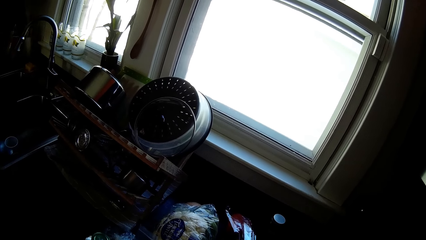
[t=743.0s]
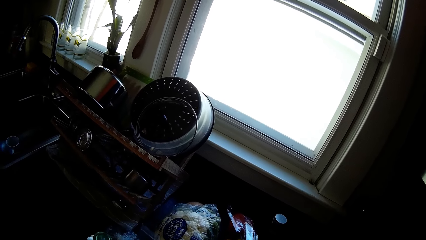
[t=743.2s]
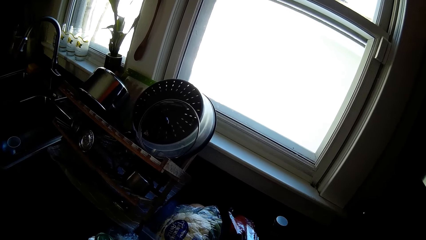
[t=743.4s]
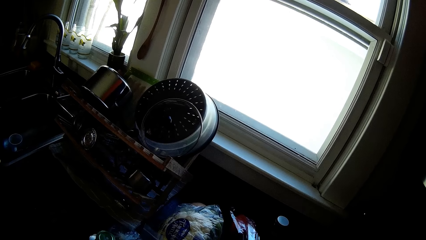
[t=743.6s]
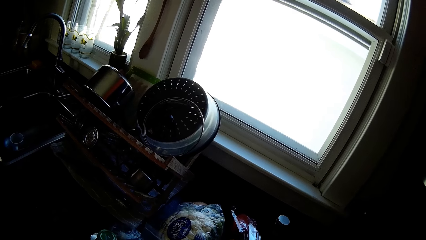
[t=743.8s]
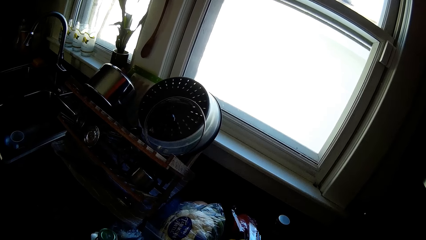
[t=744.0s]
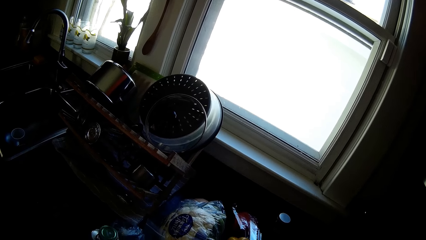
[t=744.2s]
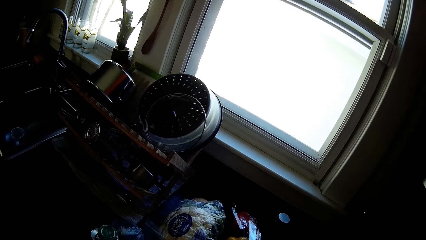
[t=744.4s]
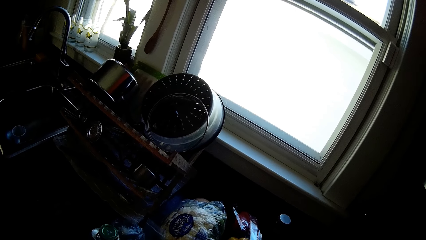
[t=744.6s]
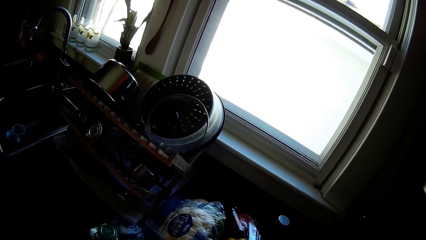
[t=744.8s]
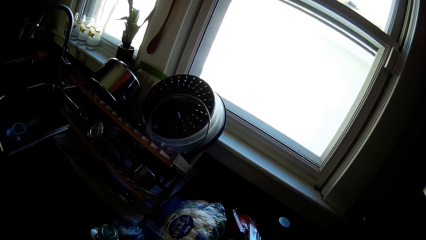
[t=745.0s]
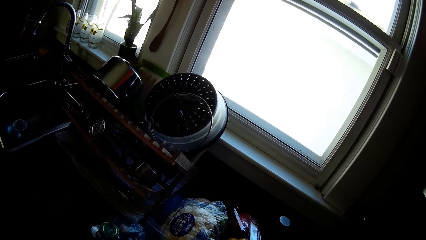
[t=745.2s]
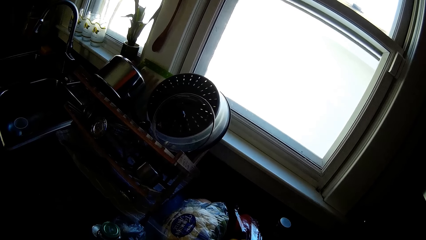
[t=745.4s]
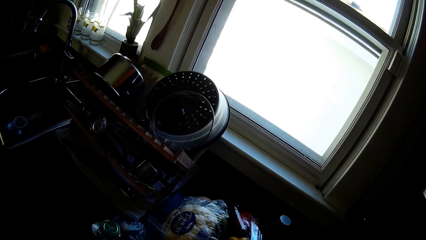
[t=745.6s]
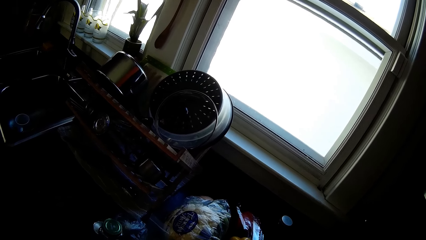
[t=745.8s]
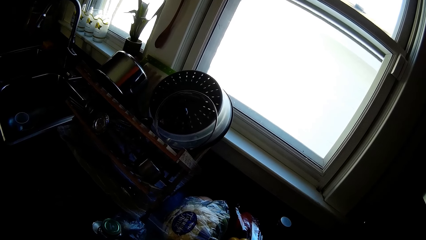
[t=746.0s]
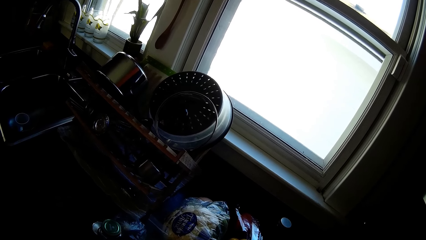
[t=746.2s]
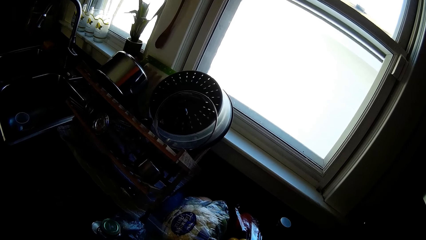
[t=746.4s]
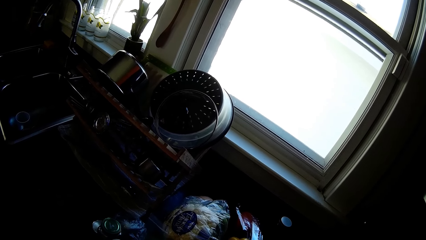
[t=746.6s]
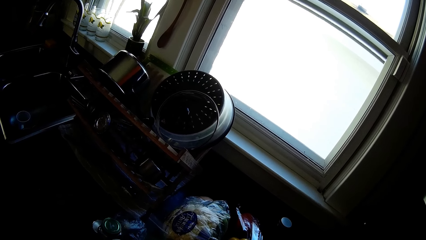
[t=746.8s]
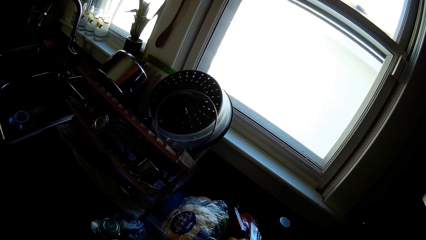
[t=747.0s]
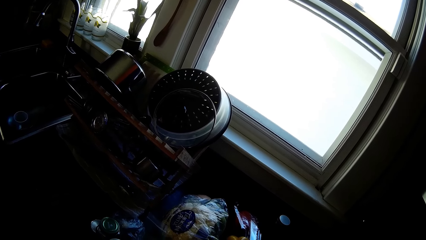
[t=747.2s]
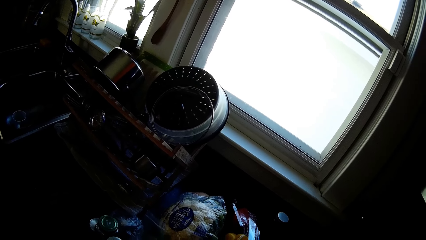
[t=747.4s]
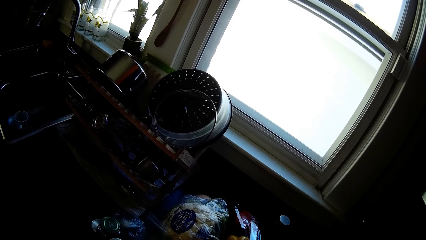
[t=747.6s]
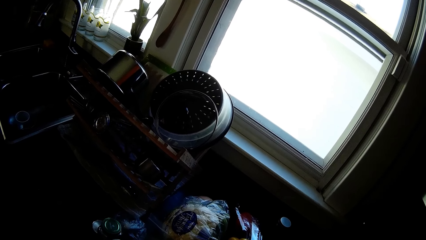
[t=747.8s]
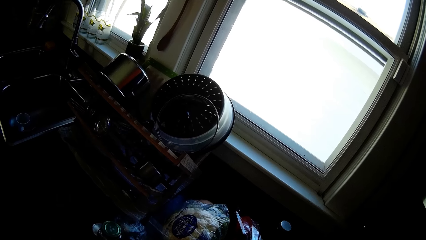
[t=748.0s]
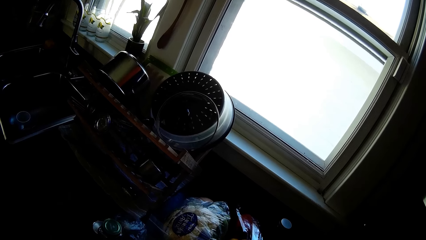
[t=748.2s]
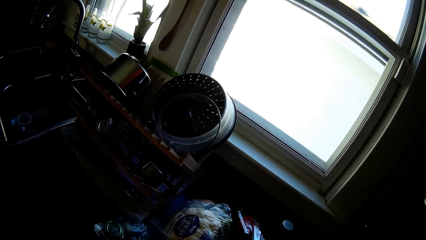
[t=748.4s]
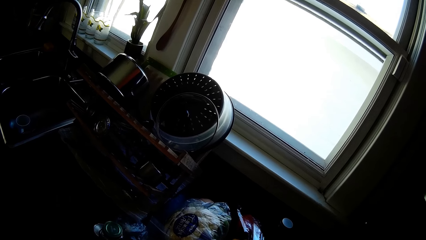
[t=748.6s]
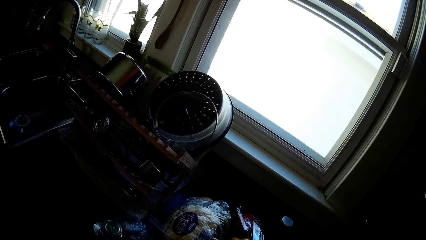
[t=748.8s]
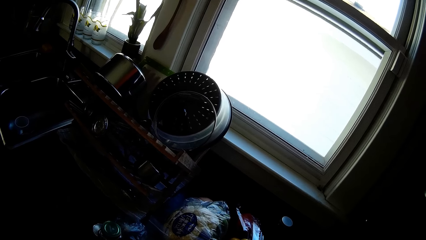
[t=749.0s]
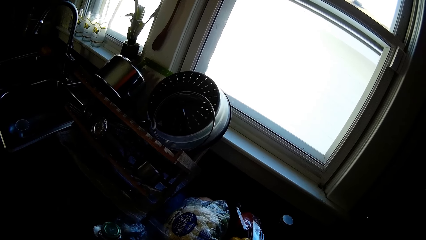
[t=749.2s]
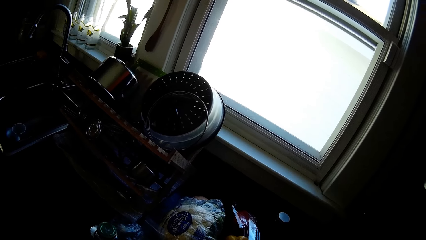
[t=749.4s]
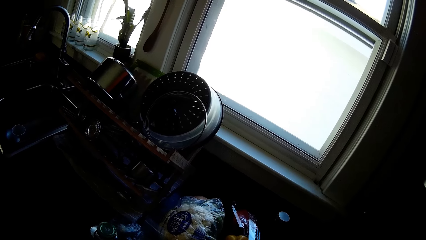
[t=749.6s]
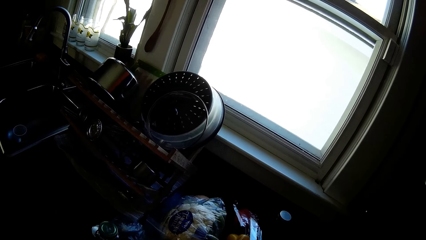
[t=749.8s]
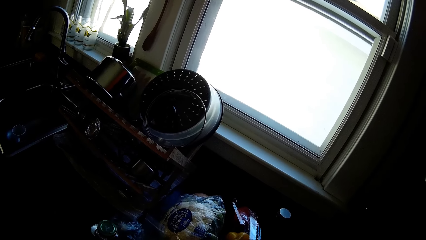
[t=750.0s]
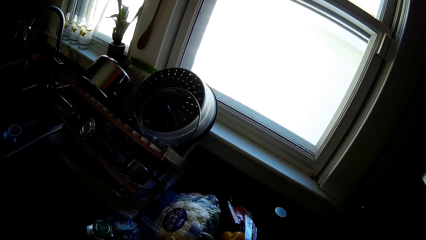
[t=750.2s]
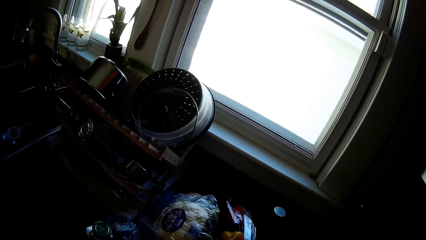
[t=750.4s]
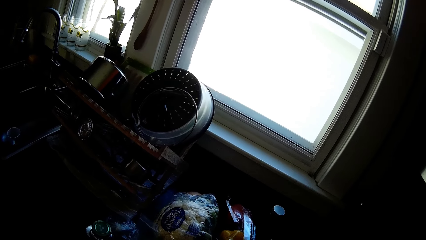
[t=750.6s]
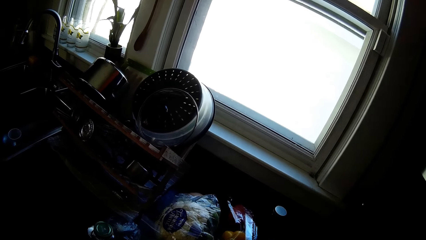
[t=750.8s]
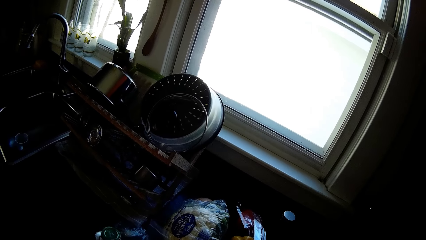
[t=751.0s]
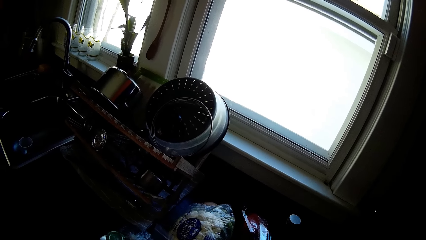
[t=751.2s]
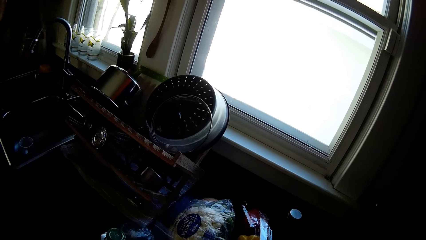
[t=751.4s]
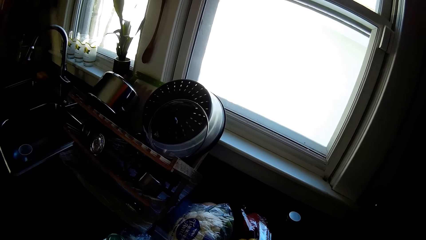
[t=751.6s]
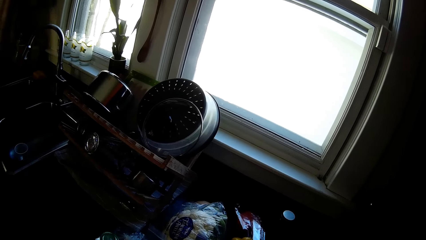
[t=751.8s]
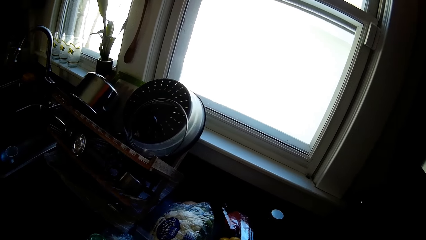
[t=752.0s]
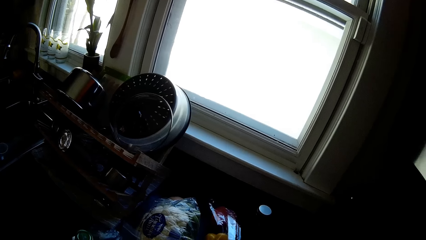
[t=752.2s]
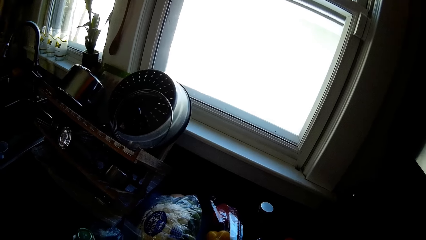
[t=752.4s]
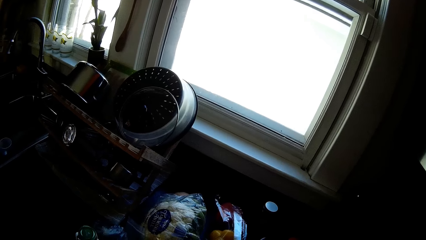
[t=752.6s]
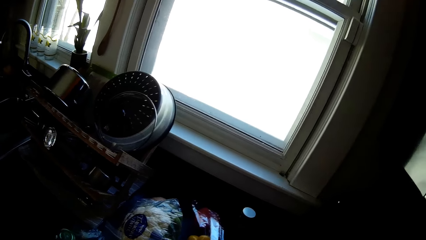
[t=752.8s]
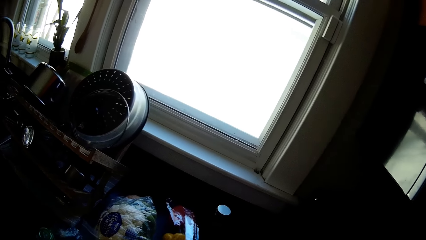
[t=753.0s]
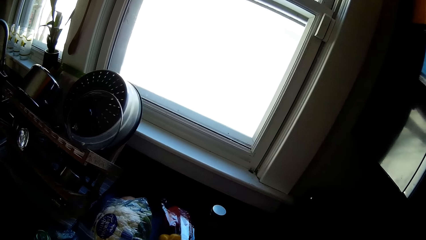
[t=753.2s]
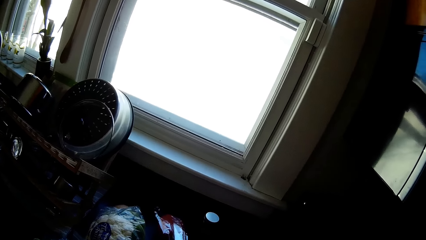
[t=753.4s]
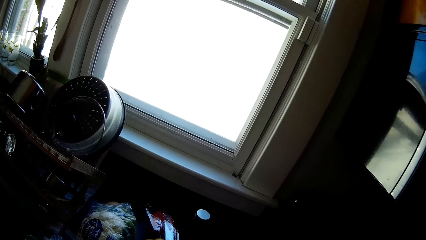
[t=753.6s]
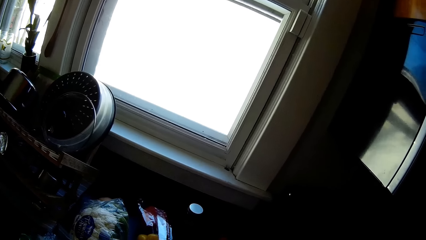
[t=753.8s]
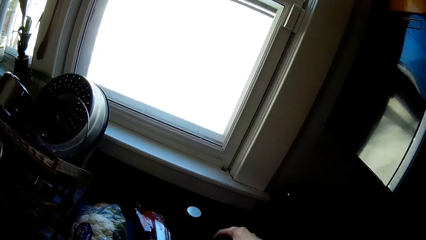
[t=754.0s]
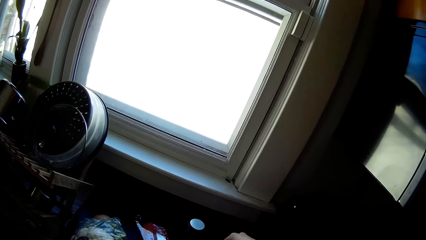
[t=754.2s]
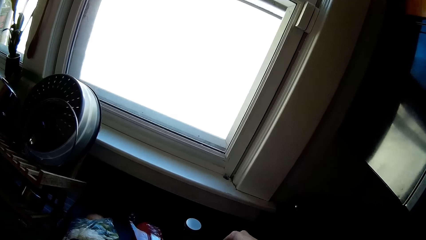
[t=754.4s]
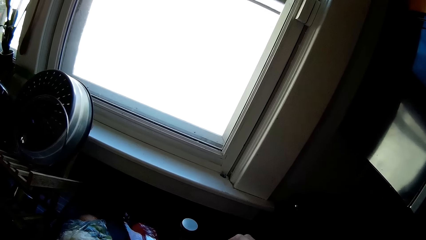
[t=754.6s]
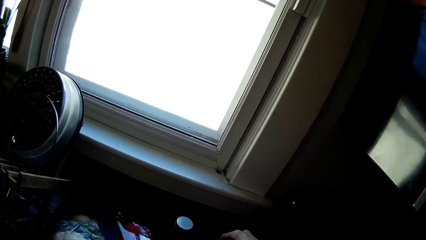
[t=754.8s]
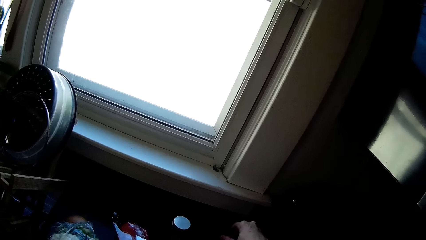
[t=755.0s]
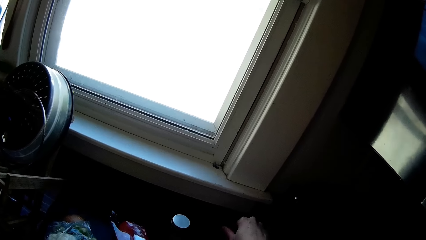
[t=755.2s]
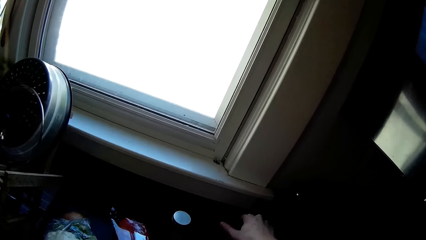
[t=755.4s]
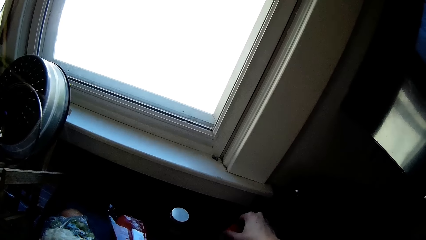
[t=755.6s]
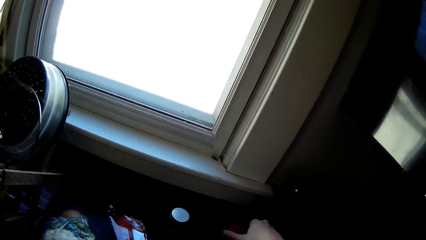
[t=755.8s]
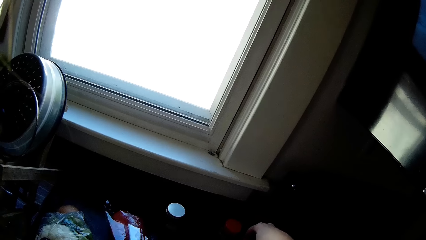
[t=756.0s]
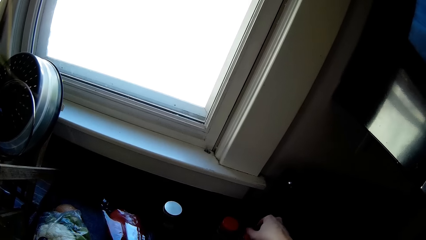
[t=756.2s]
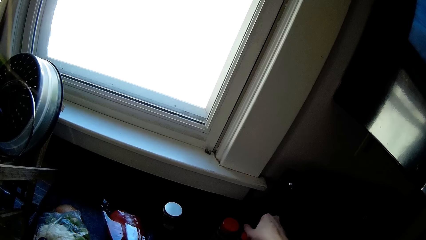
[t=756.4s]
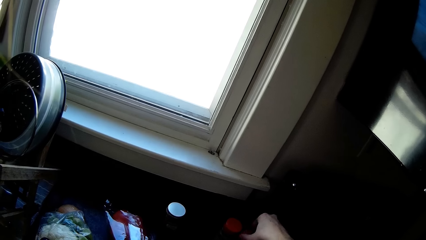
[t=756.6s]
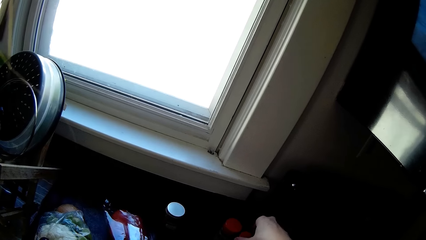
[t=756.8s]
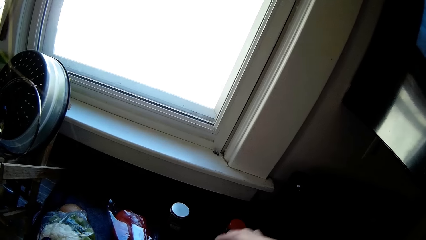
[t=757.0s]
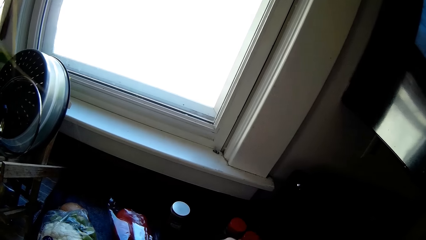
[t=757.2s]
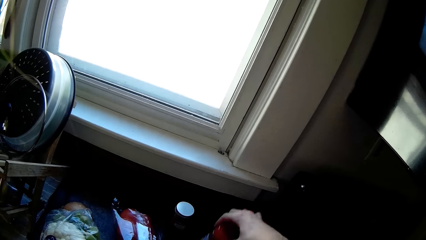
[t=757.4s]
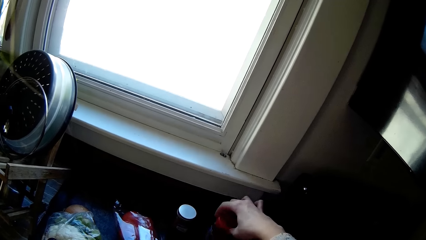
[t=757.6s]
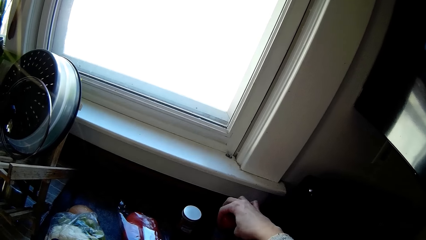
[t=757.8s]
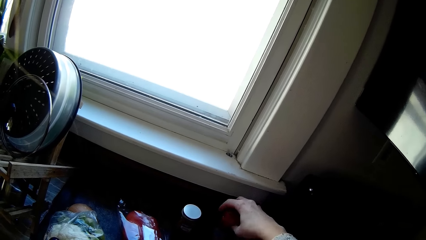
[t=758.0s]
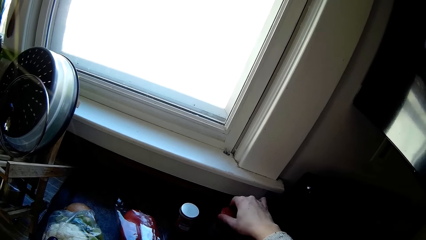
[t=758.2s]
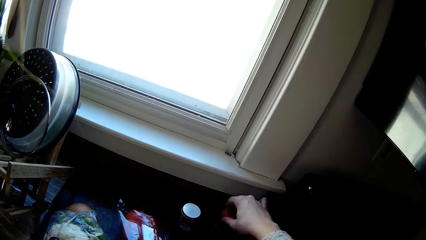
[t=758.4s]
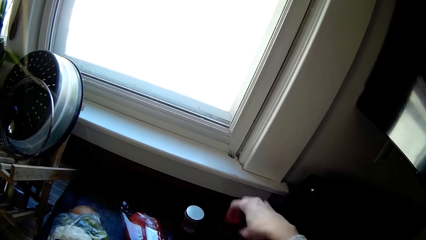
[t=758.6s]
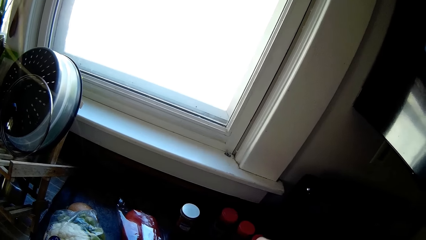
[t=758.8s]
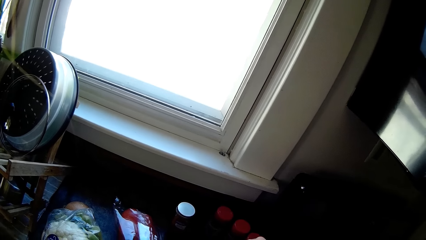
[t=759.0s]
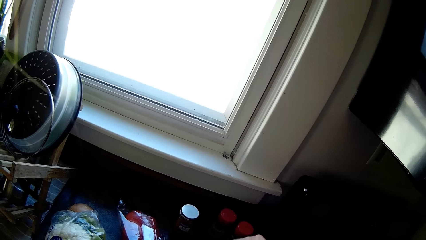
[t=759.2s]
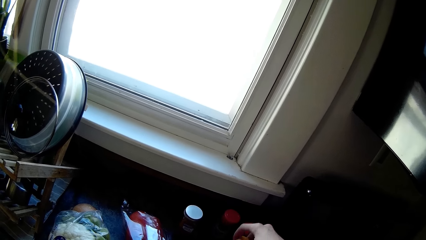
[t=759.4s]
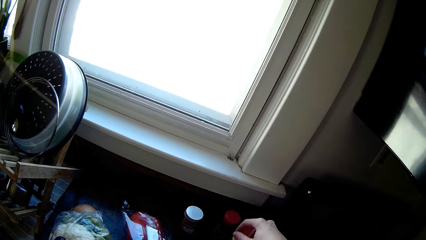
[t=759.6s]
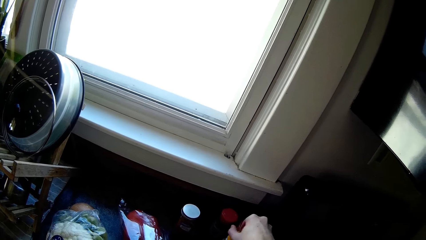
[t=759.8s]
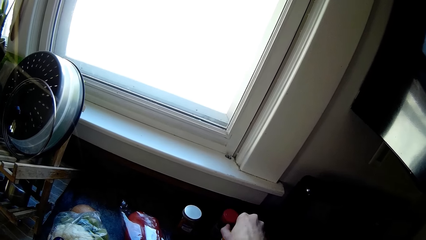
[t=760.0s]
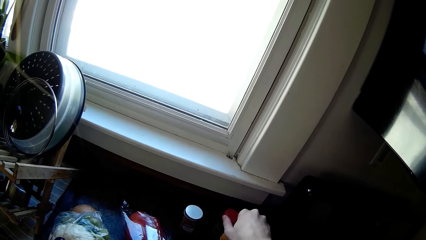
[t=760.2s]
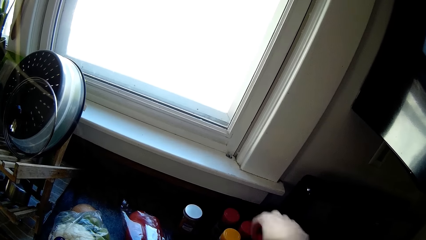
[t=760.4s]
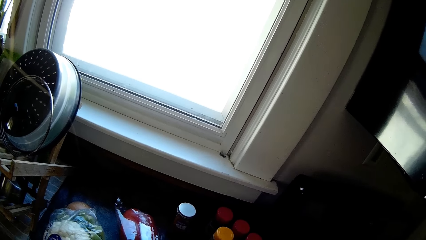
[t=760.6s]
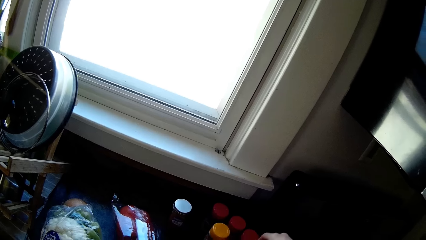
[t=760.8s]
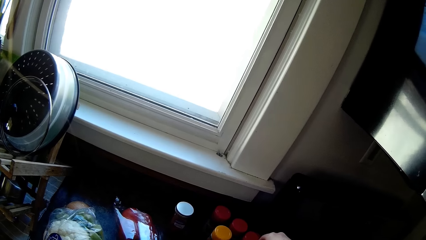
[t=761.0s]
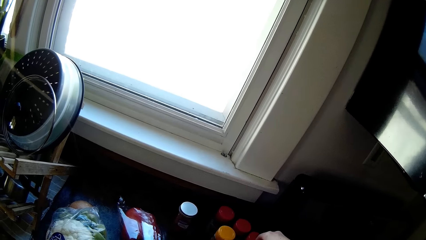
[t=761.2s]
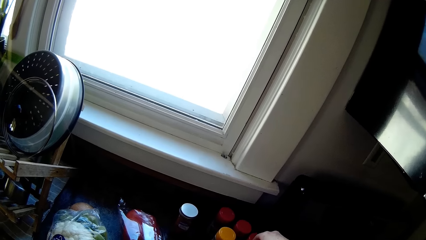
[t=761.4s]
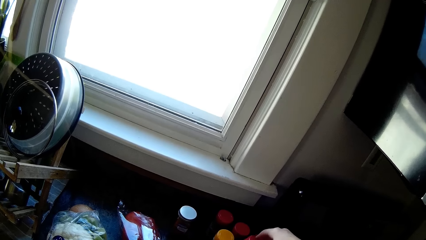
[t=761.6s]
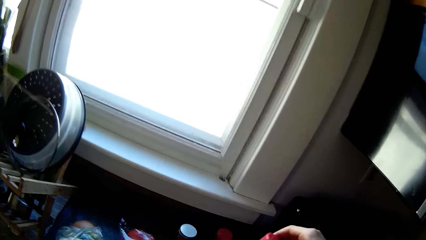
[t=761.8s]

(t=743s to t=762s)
The camera wearer pounds something. She checks some containers of spices on the countertop with her right hand. She touches something. She lifts a bottle top. She lets her hand off the bottle top. She touches a bottle.
